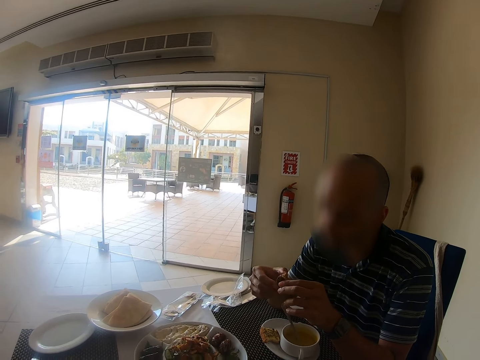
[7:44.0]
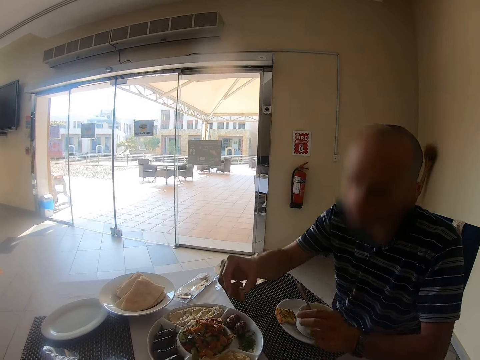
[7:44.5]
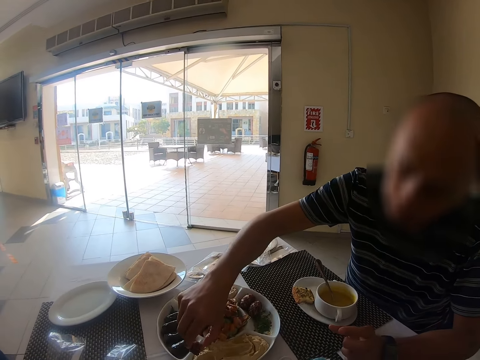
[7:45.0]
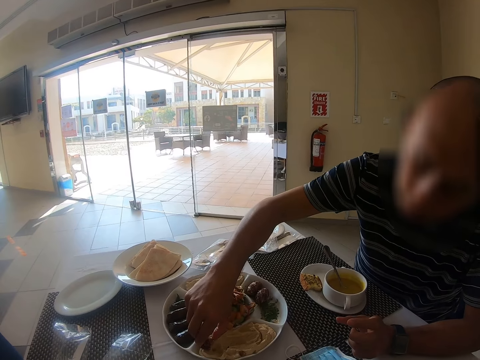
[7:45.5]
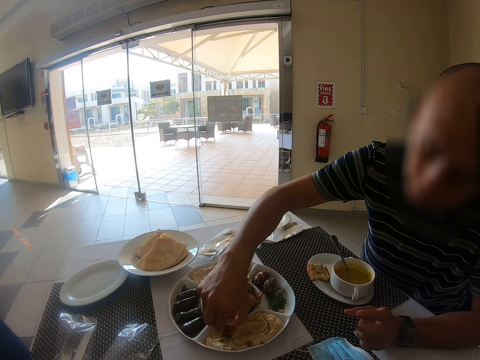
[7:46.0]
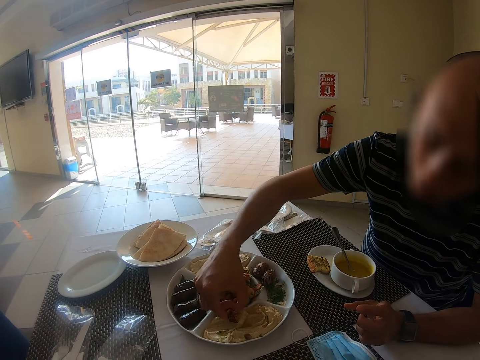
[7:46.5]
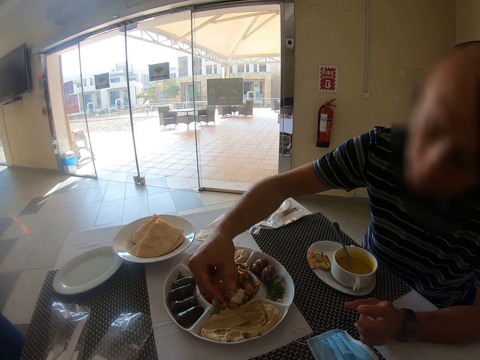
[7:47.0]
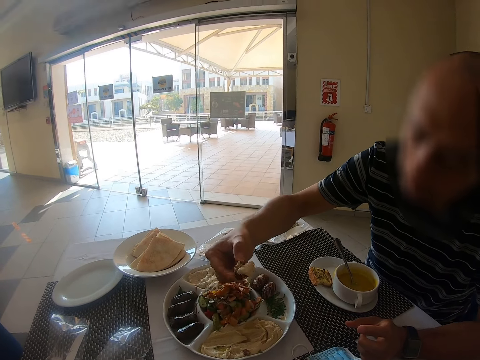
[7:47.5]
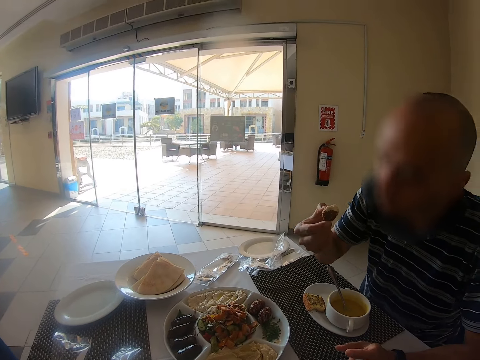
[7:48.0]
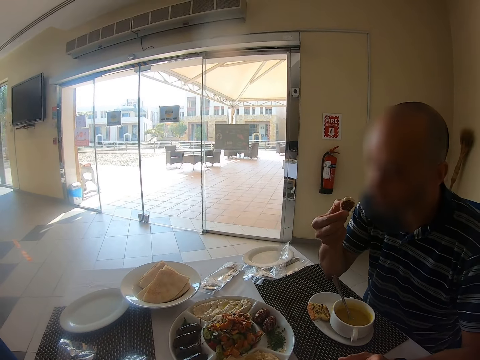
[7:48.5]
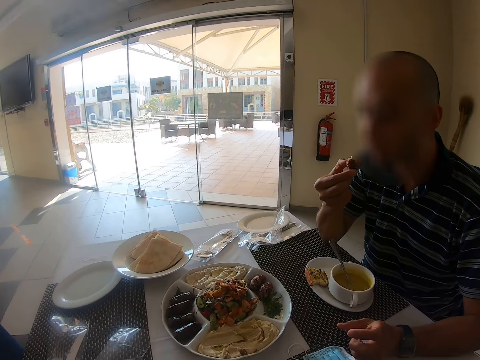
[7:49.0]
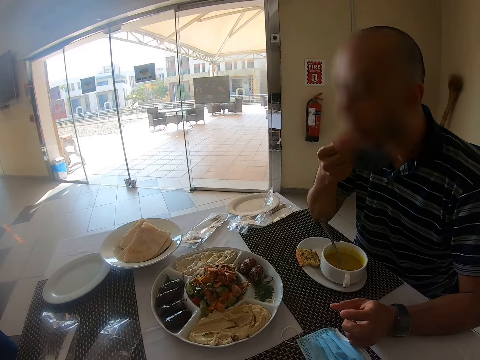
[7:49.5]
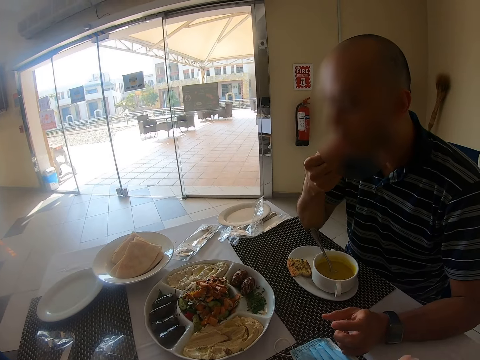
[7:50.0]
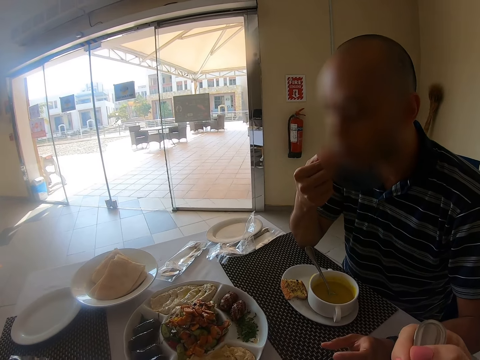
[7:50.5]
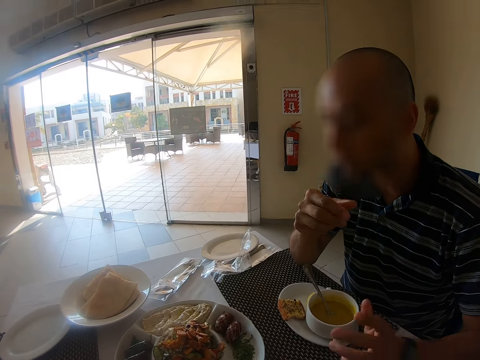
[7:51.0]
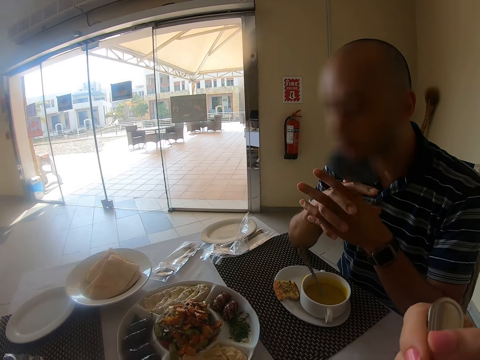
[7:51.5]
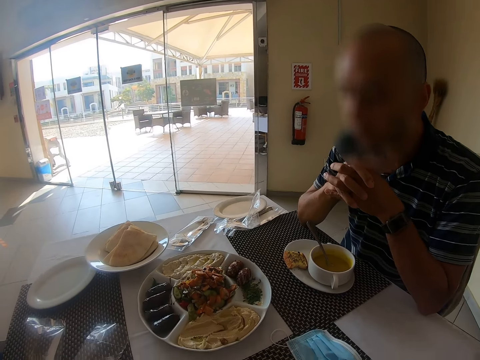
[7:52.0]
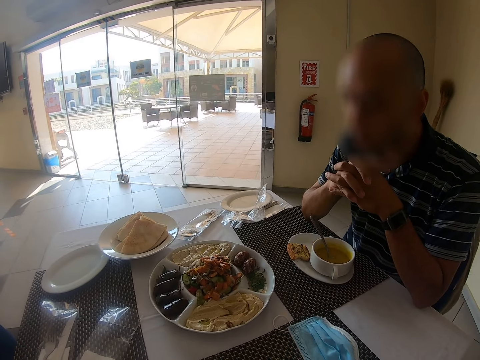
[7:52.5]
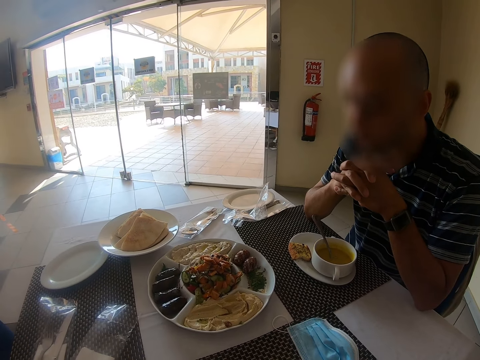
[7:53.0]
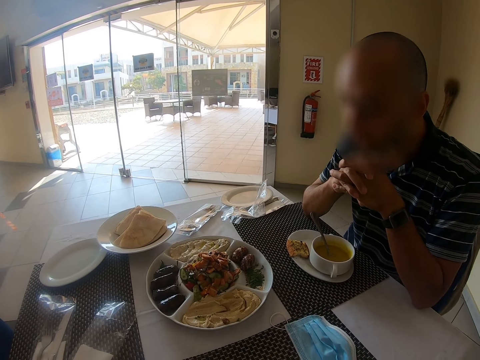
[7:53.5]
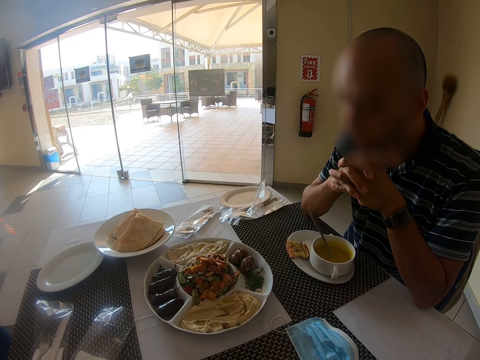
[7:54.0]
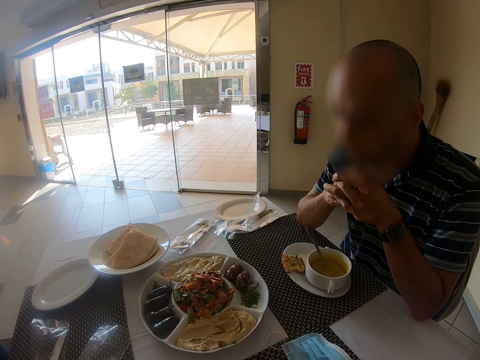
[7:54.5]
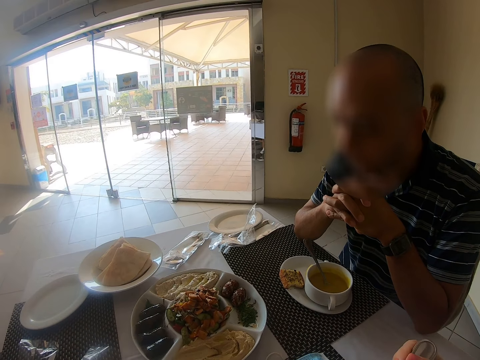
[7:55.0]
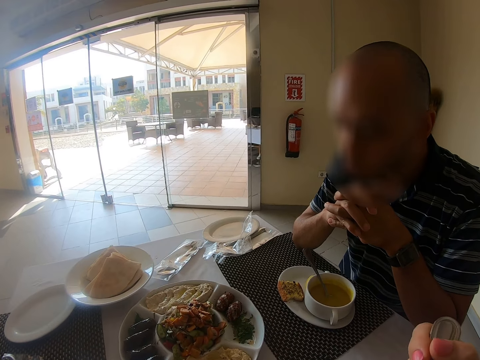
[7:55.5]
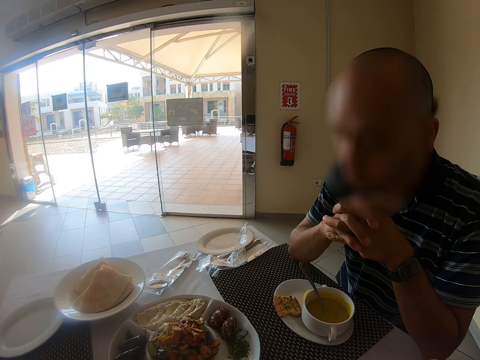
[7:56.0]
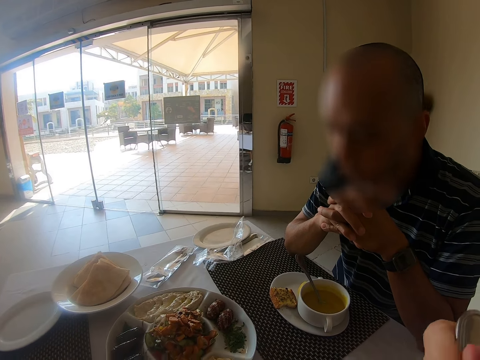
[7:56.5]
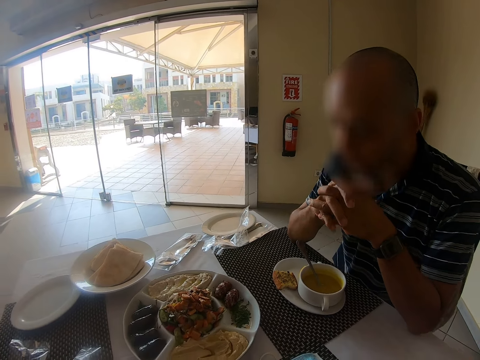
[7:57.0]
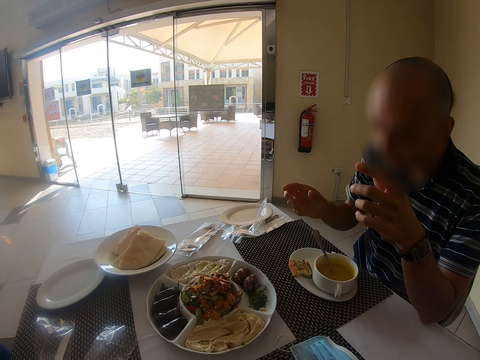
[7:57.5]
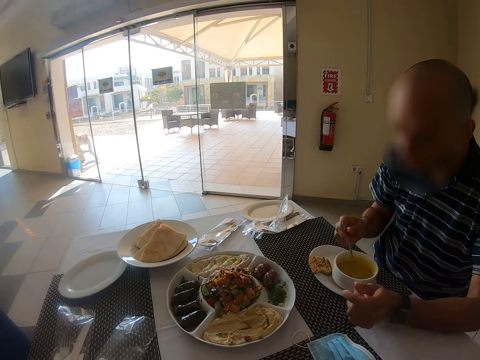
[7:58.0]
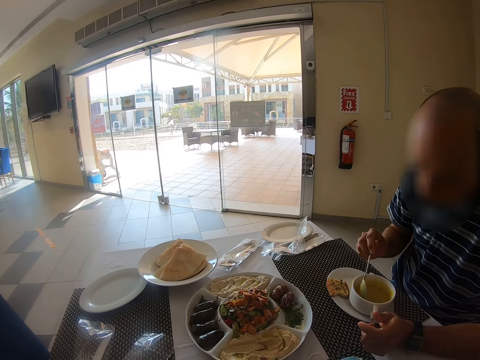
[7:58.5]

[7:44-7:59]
A man picks sauce with the snack. The man eats the snack.

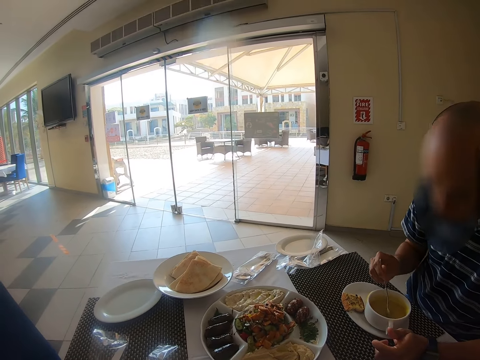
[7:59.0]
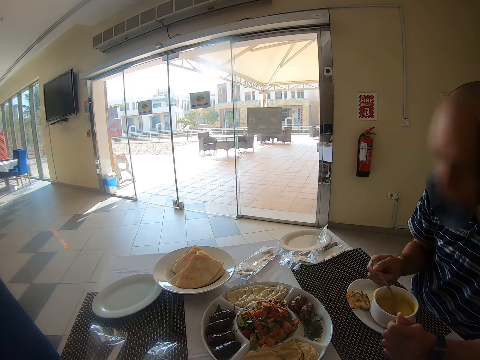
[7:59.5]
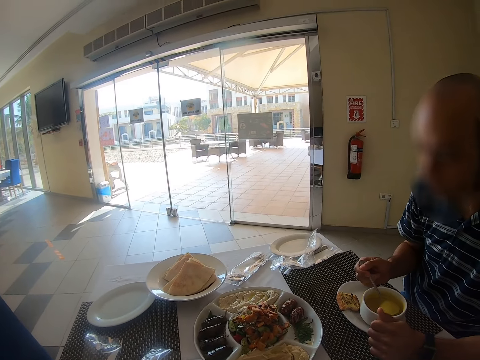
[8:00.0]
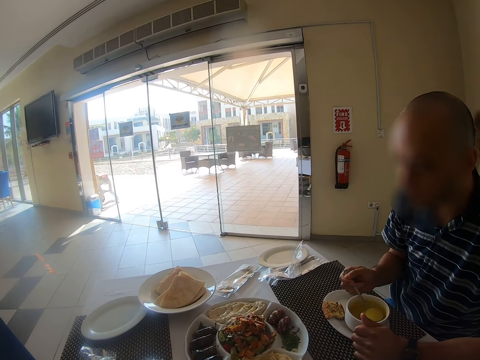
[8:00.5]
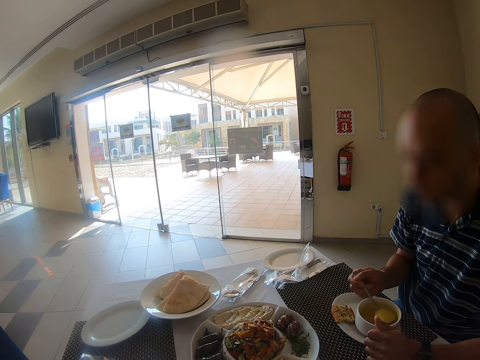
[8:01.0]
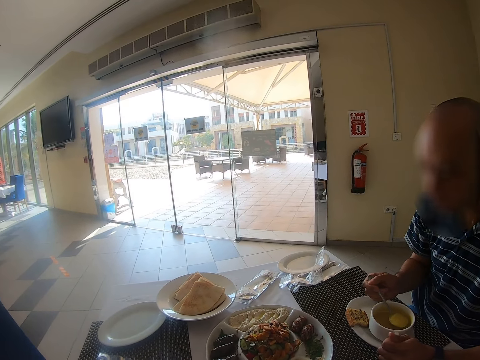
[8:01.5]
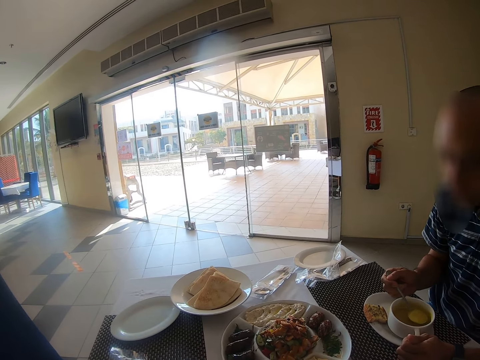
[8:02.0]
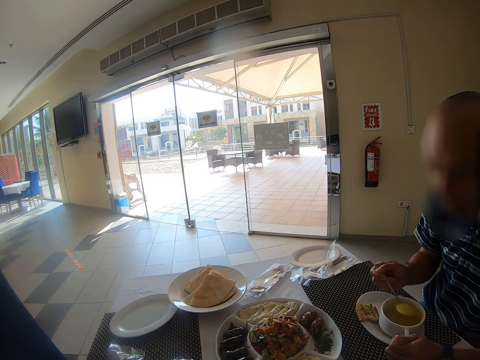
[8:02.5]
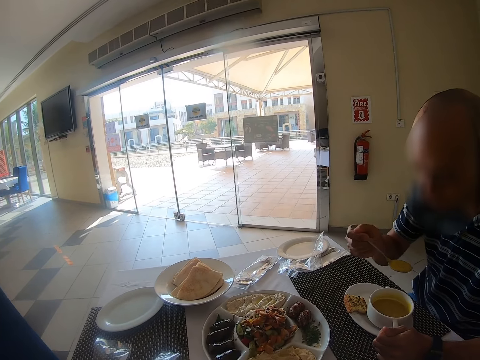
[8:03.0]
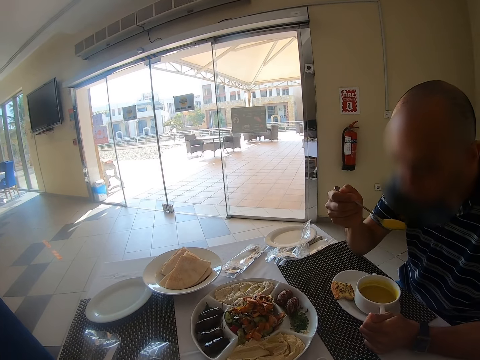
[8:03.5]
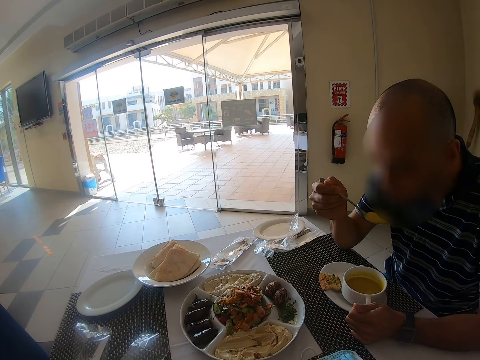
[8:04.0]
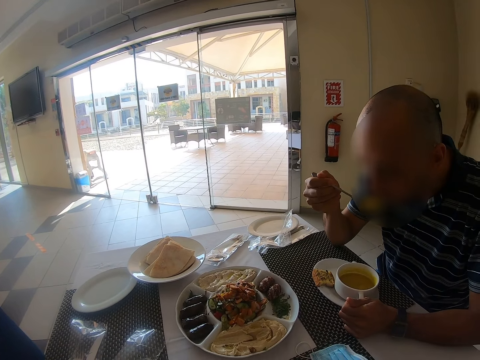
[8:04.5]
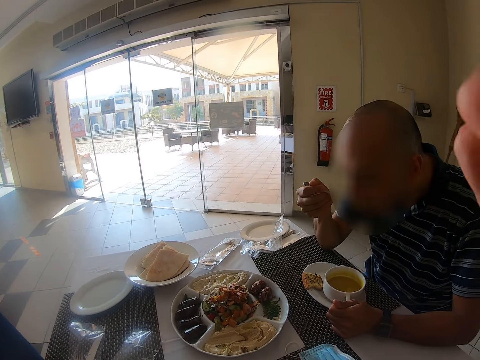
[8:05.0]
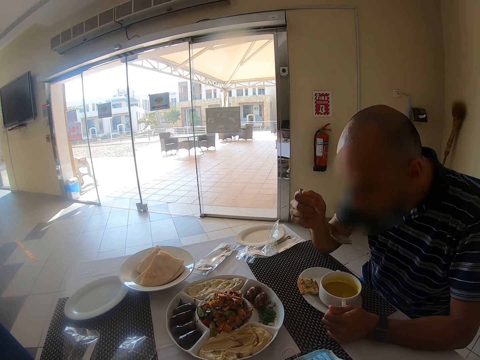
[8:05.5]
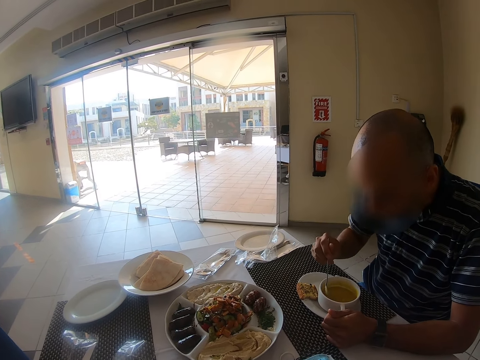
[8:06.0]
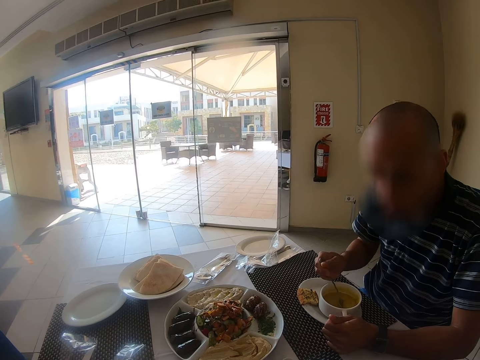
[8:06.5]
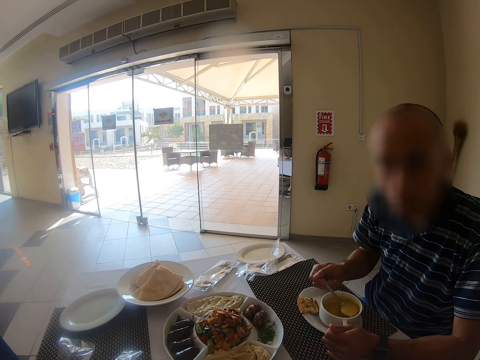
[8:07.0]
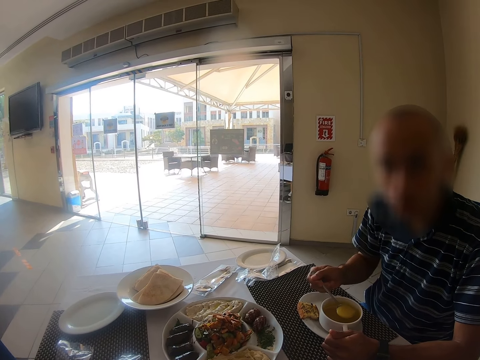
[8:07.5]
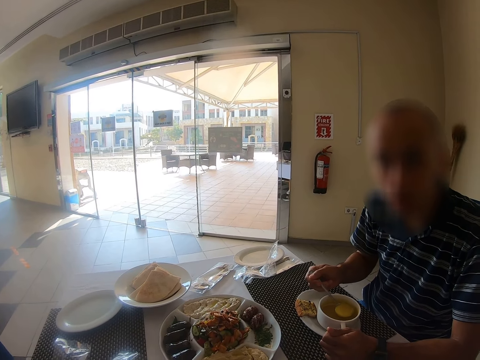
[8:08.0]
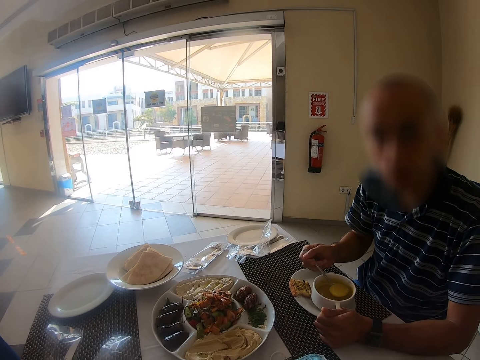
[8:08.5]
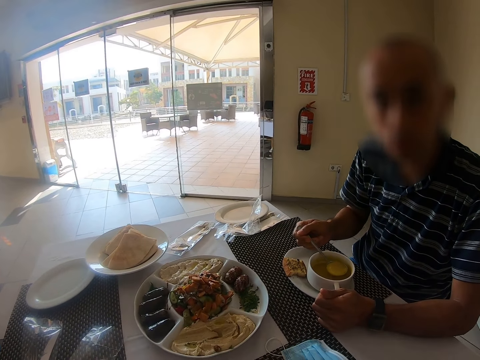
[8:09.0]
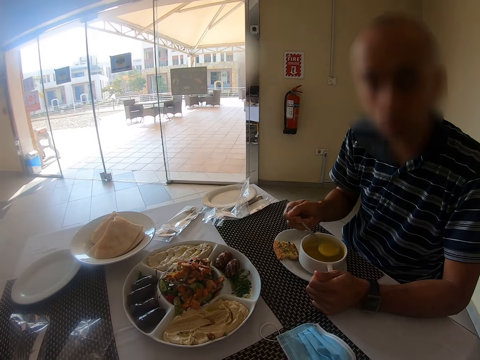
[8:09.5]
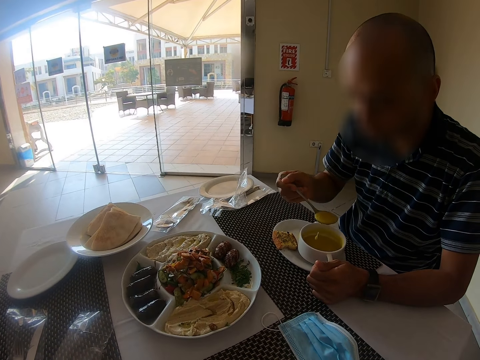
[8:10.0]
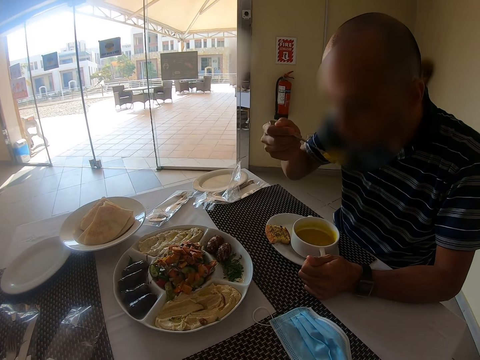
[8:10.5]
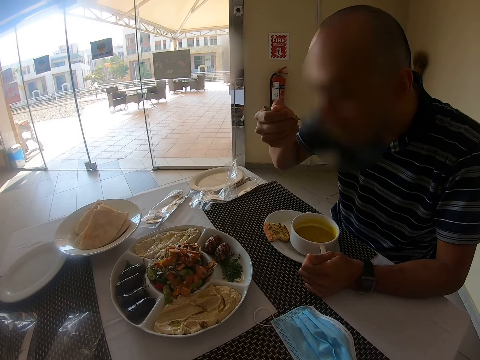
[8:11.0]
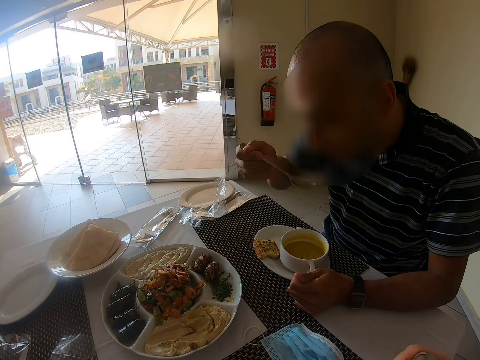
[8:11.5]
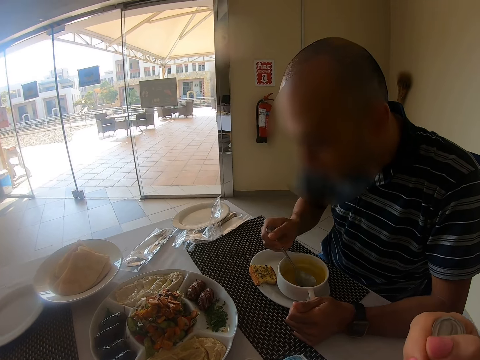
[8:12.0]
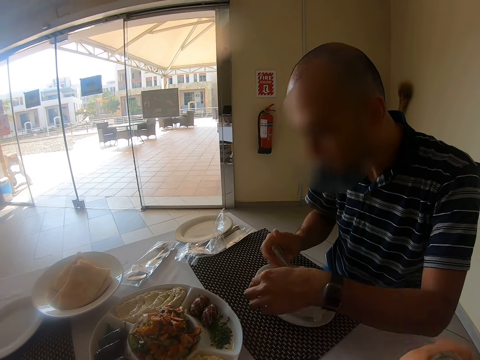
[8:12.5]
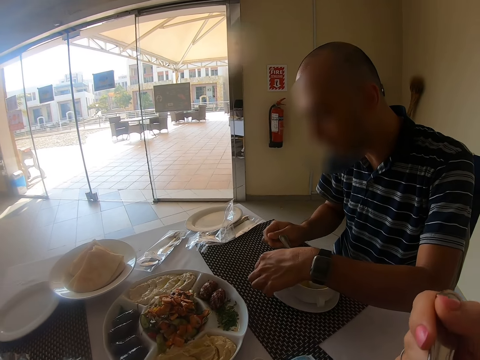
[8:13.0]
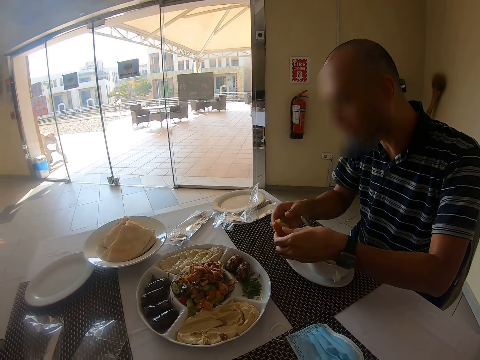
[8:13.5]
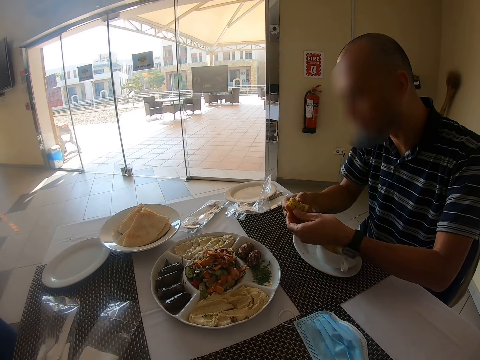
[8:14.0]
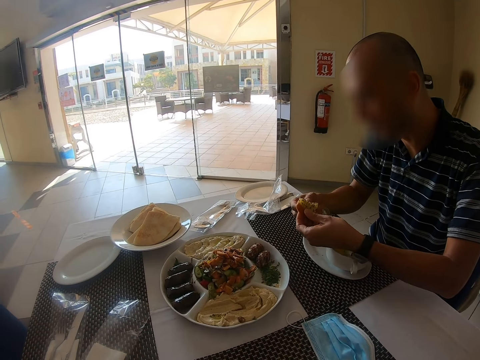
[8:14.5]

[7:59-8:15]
A man eats with the spoon. The man drinks something. The man divides a cake on the sauce plate.
